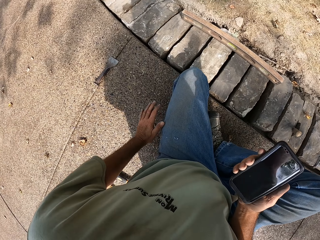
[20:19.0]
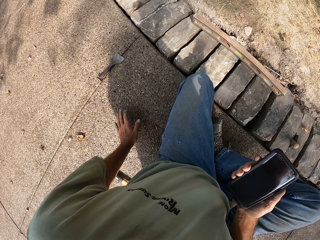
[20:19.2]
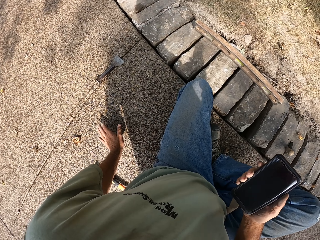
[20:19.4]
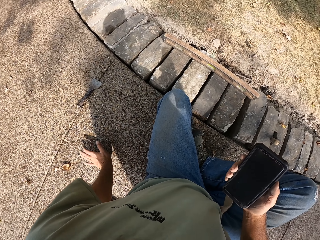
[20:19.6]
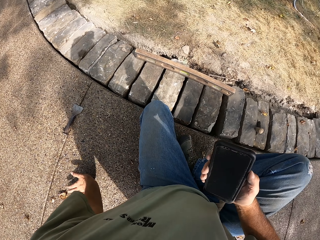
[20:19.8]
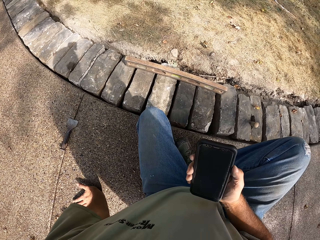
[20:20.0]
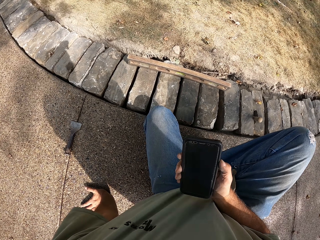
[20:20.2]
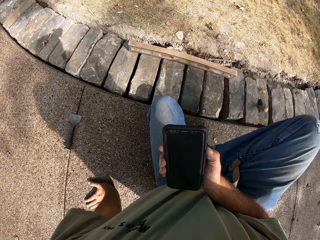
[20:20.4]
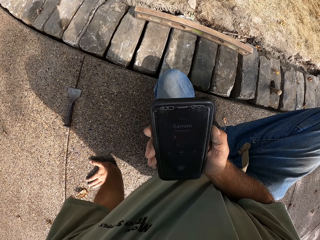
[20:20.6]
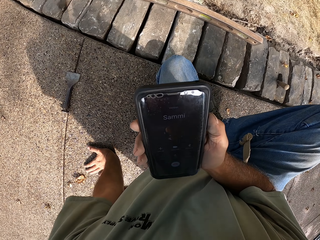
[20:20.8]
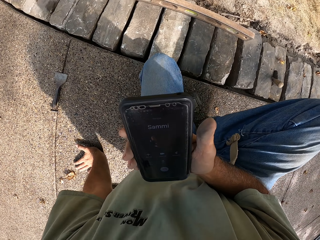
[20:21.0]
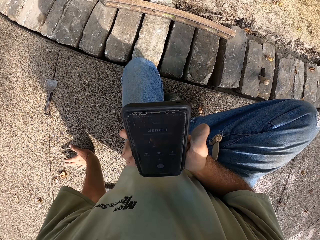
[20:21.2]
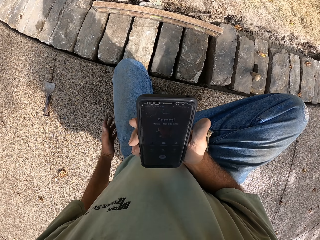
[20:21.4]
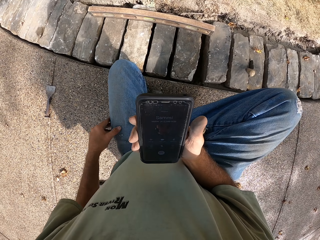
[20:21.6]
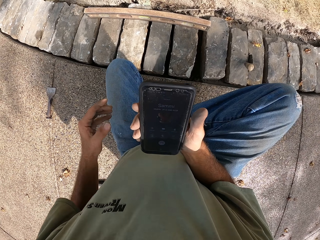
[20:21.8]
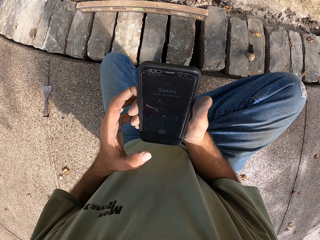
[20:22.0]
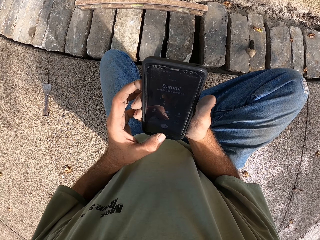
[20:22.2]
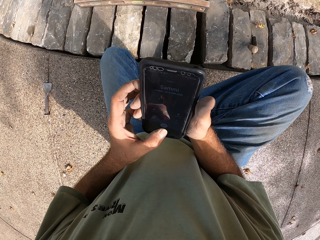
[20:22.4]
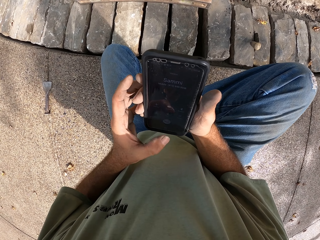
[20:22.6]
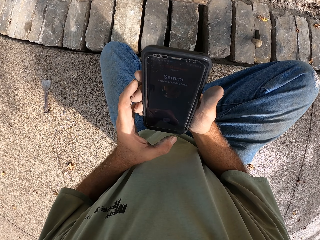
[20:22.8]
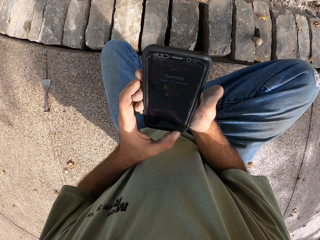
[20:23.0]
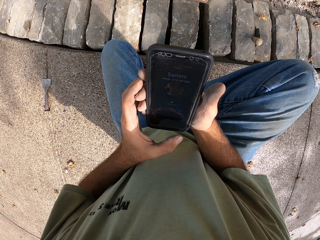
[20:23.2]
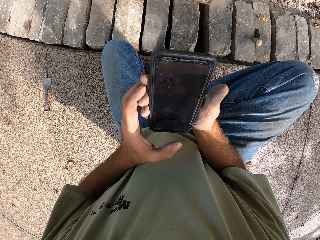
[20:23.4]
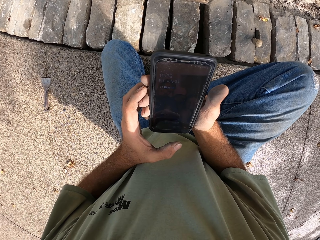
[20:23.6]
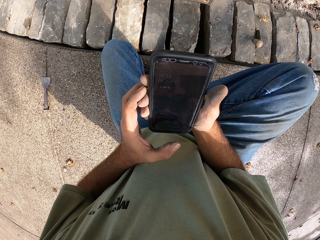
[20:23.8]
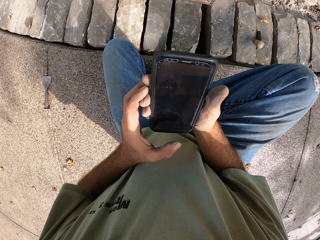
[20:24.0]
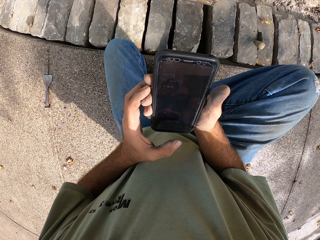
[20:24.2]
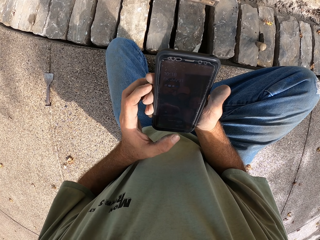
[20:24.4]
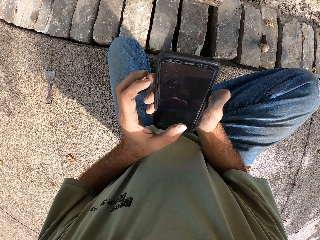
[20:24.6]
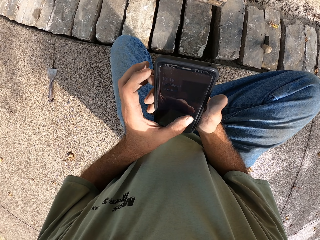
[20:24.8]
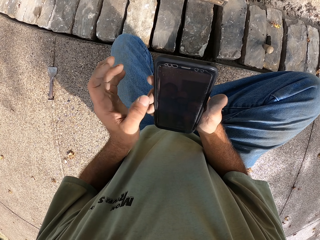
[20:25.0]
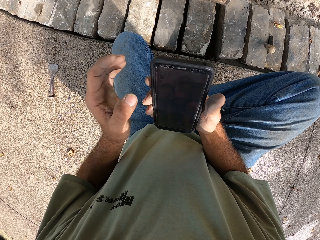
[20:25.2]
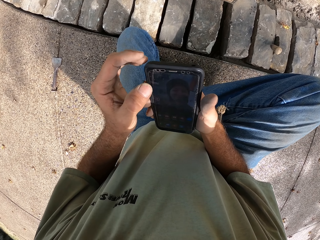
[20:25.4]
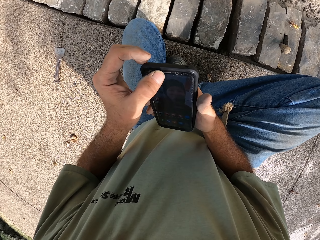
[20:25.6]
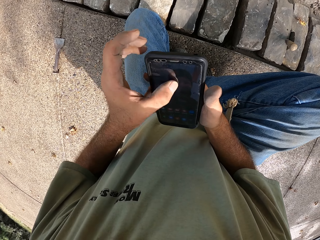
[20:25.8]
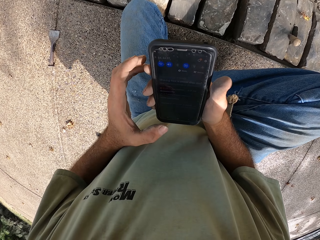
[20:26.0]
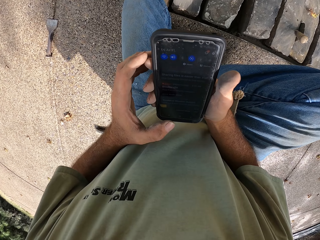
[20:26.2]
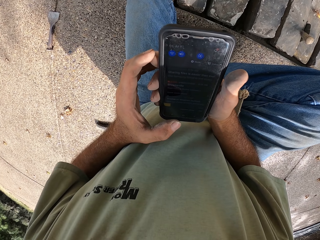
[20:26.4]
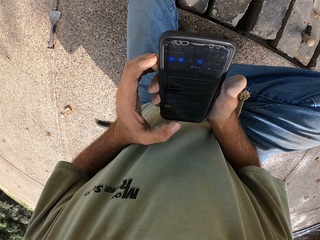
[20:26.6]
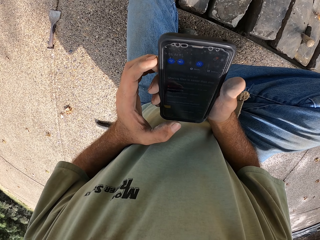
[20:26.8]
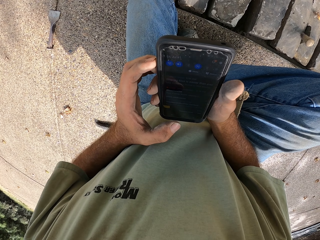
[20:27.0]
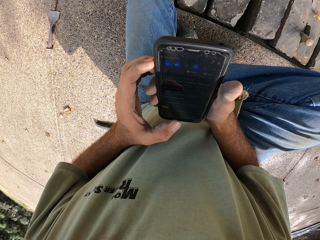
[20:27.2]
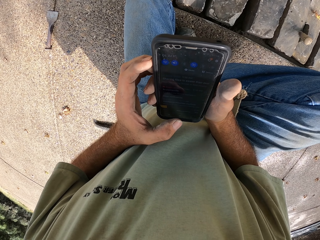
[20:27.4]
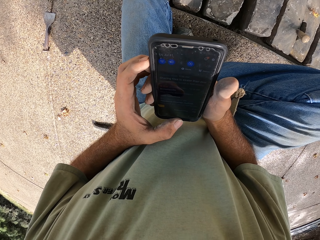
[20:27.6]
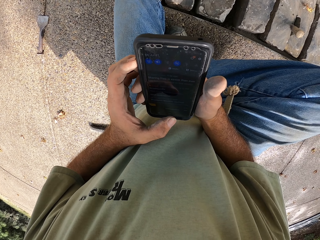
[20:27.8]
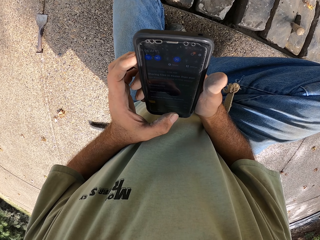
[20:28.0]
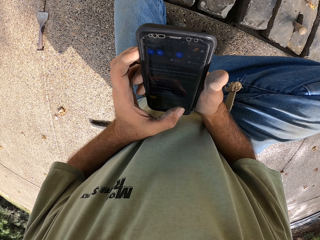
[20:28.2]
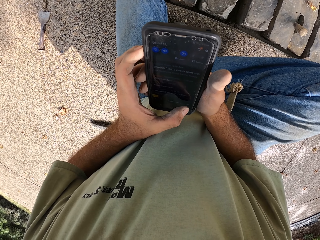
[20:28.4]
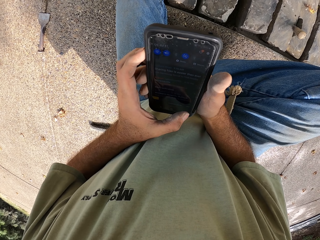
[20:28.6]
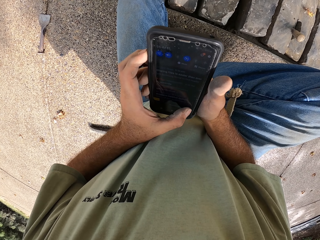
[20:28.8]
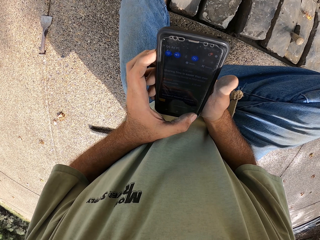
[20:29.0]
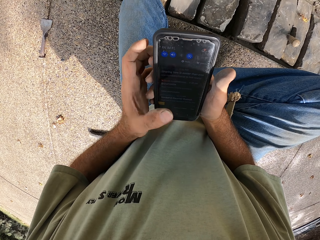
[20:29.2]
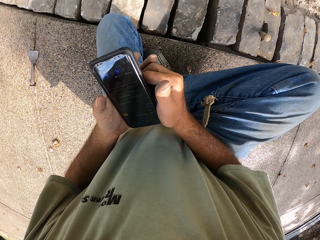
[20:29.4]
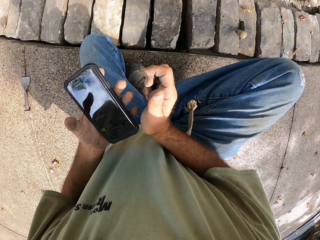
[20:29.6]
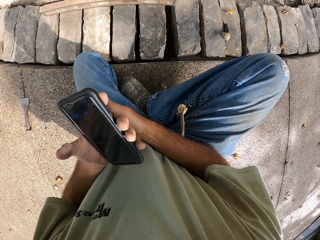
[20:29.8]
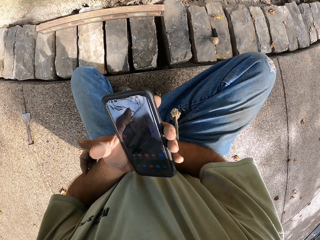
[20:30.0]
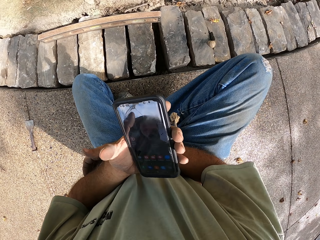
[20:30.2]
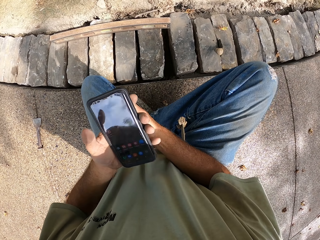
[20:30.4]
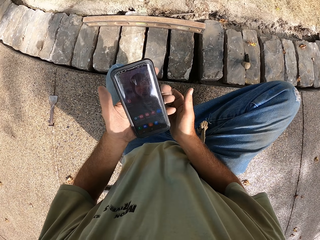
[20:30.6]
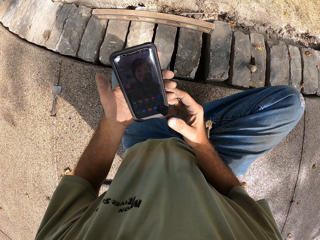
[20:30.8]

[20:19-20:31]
The camera wearer operates the phone. They touch the phone screen.

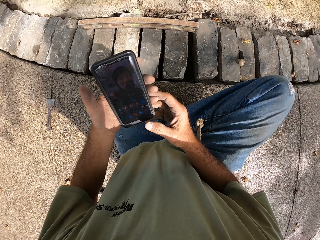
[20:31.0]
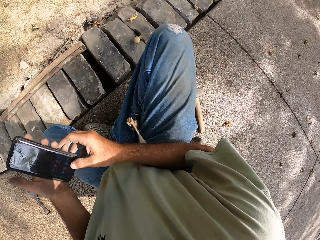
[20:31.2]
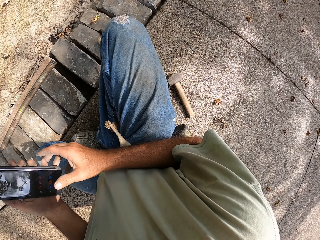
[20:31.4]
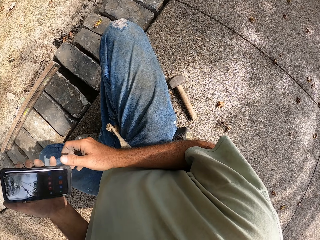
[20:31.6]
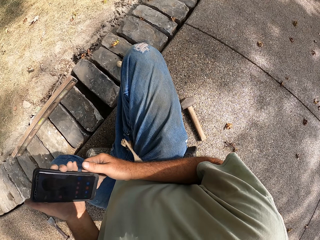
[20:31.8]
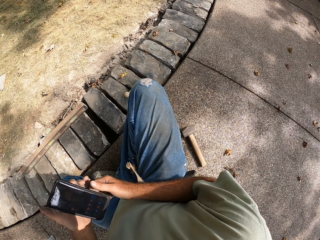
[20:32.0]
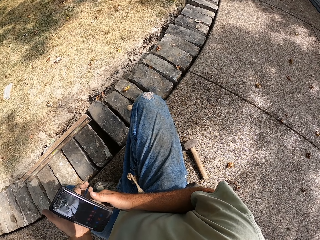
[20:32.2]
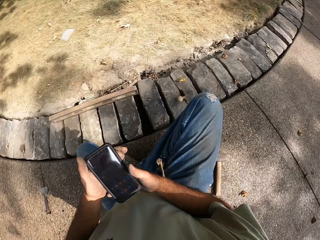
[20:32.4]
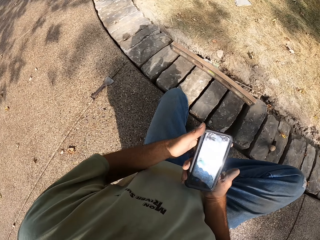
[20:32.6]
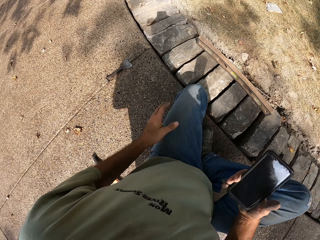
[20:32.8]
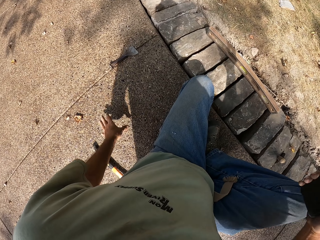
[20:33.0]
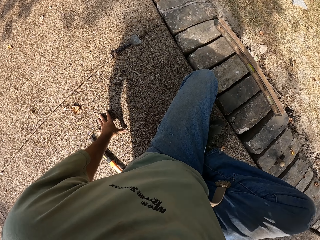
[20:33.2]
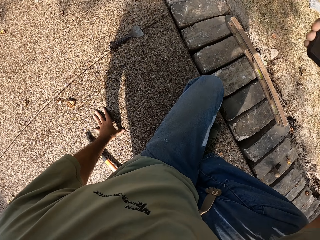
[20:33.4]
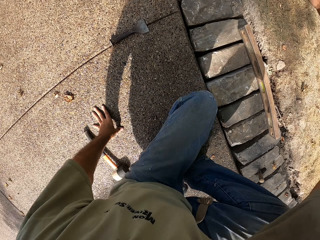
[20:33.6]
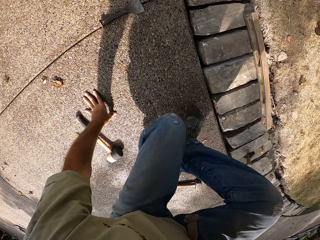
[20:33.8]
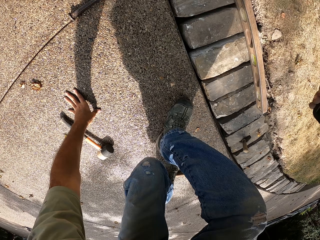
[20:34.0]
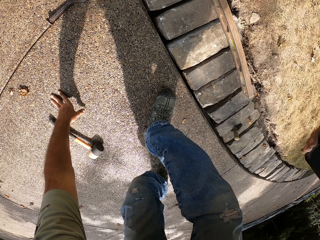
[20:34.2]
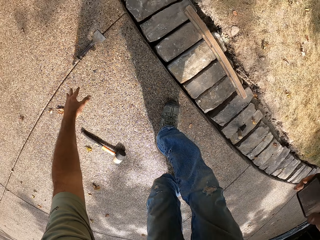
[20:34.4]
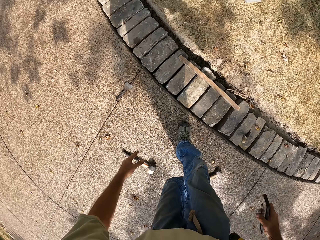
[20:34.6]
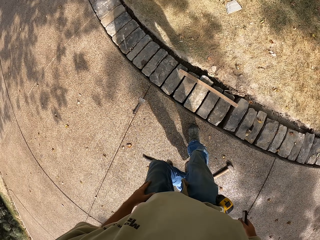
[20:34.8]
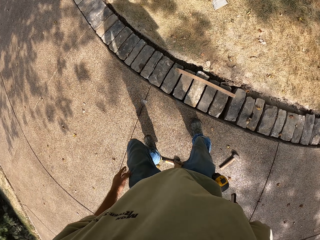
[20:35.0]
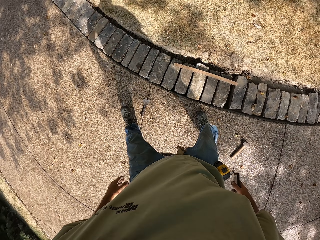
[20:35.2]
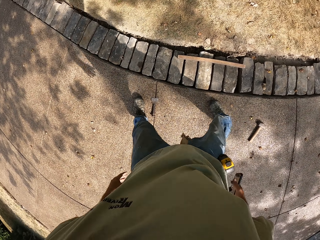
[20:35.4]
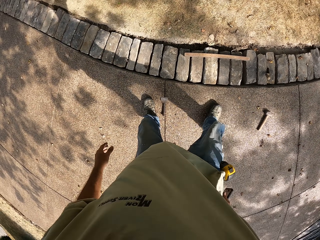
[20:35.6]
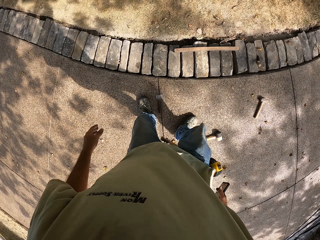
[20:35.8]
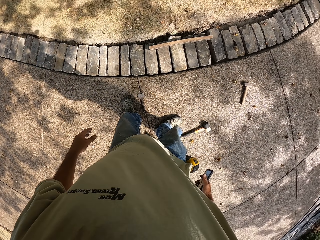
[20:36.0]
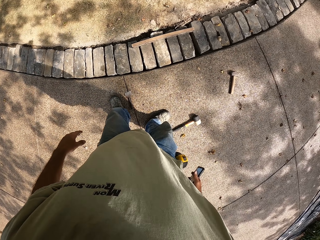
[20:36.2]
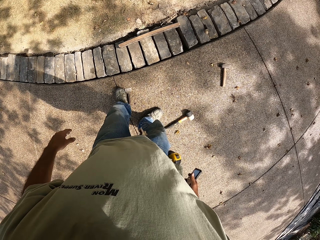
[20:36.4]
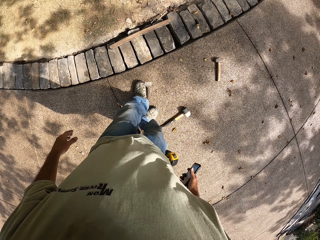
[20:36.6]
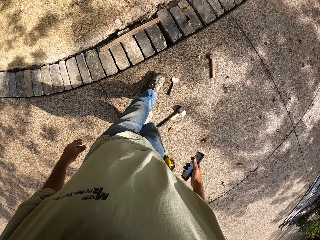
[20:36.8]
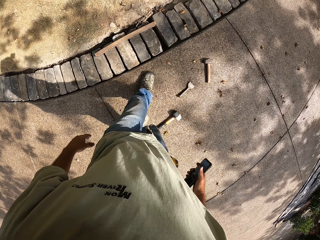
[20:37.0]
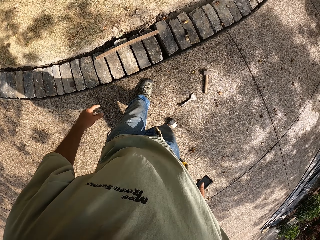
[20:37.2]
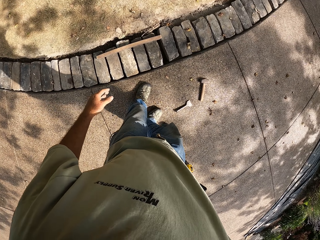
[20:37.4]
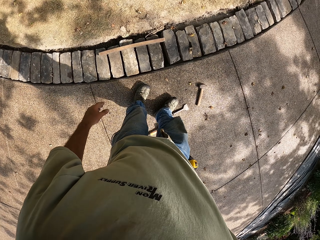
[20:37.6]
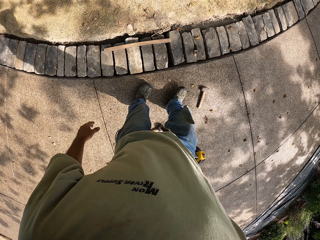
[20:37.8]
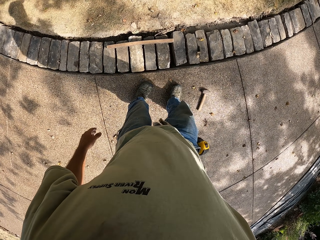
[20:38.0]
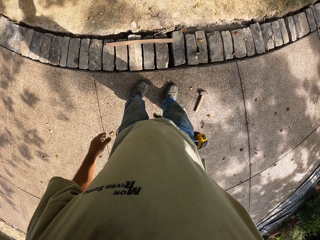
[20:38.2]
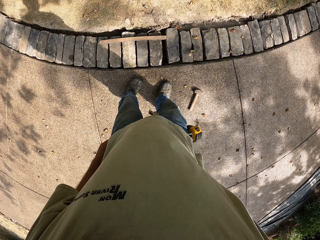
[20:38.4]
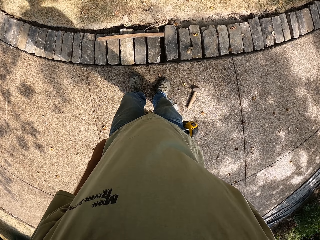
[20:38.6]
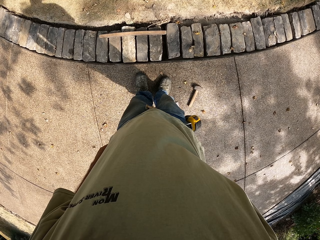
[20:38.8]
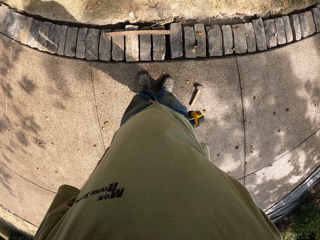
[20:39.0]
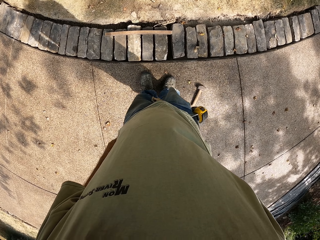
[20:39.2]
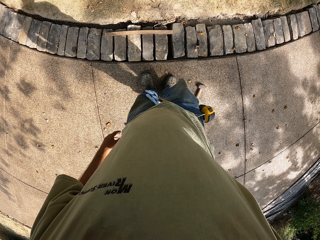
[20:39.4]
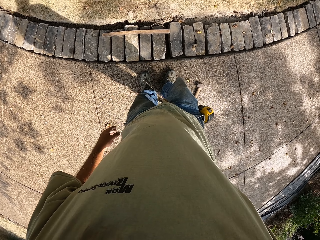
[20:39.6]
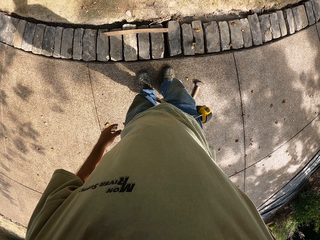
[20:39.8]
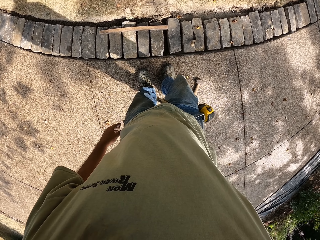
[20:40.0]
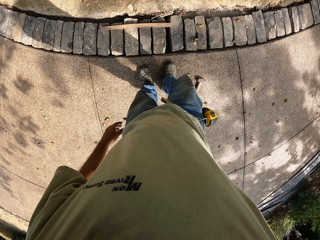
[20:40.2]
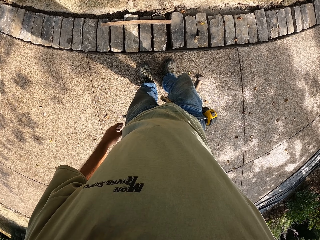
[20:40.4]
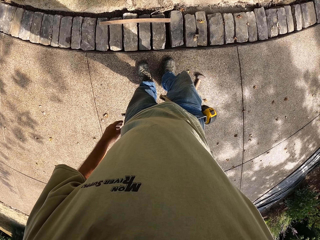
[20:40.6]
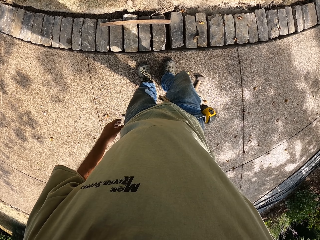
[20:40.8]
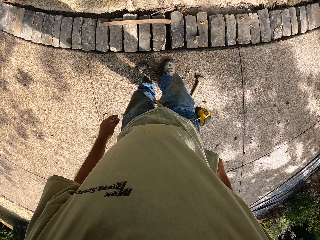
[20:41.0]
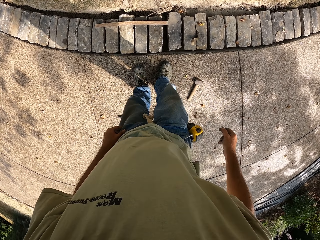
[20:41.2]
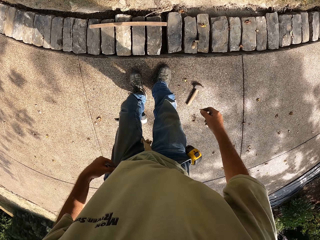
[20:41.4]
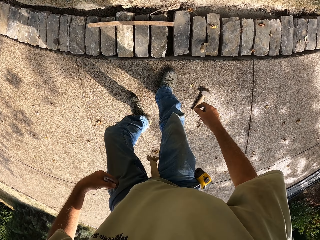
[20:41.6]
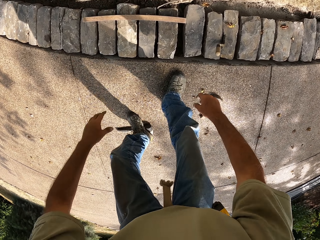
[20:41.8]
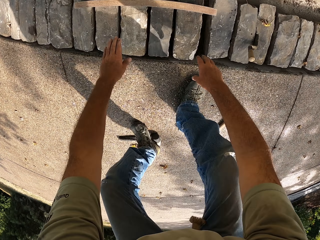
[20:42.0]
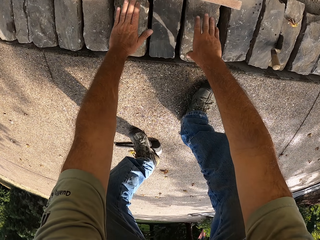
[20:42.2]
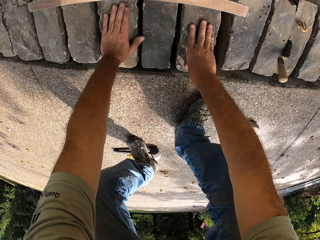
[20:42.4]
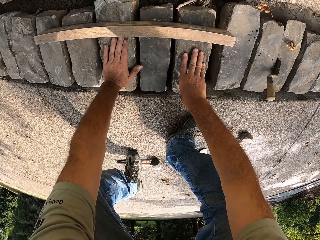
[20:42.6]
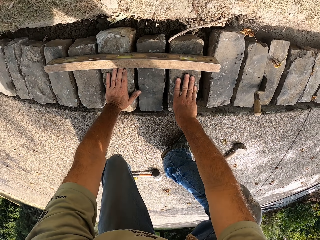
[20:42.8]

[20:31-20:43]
The camera wearer walks around the construction.
